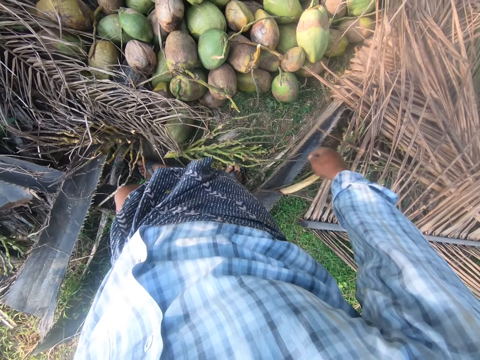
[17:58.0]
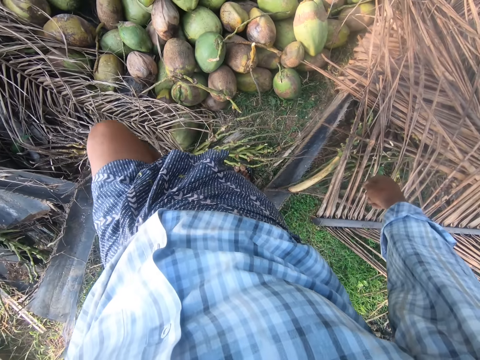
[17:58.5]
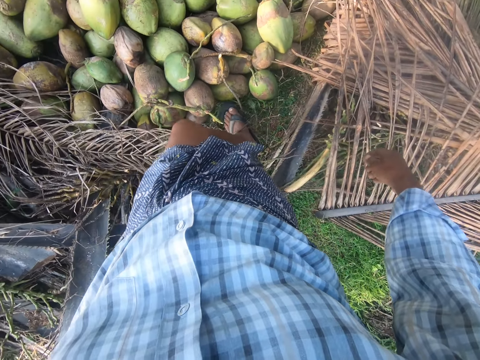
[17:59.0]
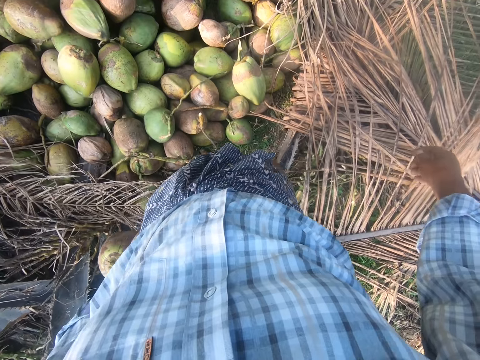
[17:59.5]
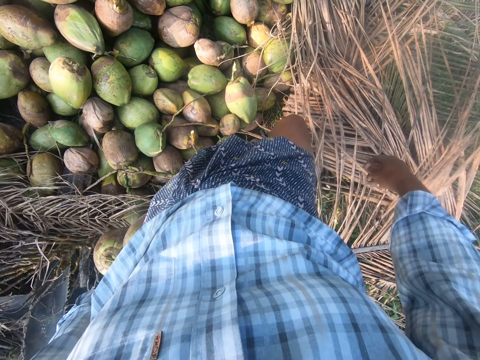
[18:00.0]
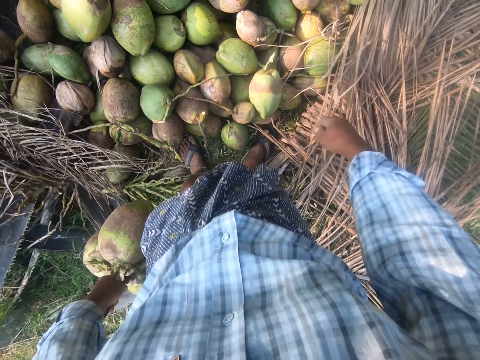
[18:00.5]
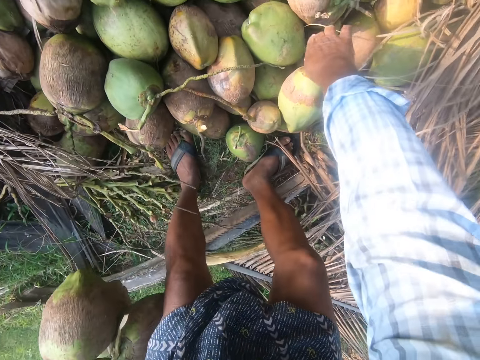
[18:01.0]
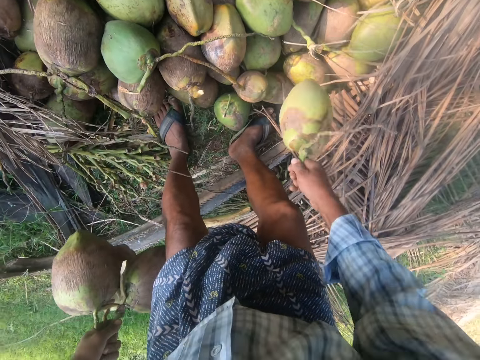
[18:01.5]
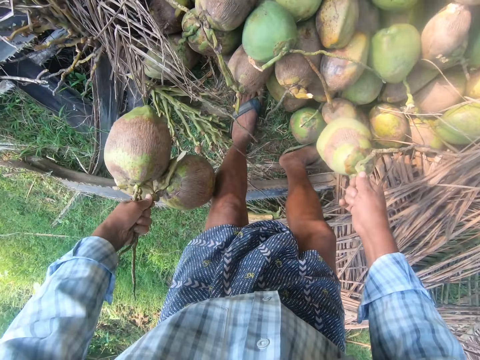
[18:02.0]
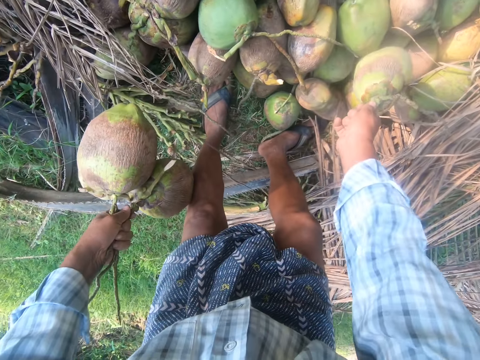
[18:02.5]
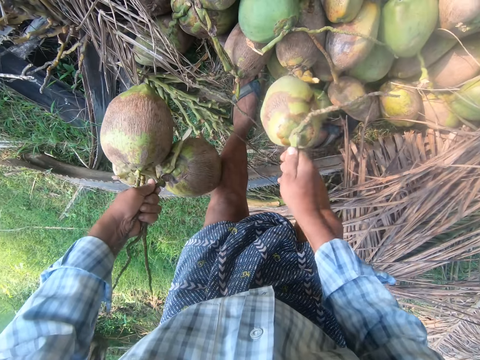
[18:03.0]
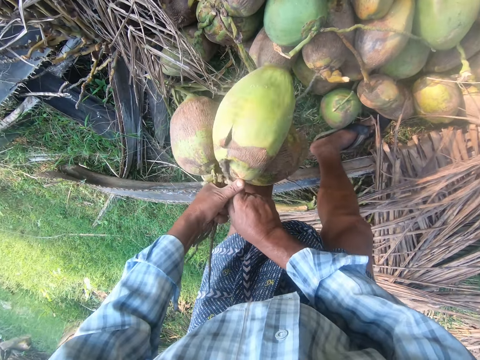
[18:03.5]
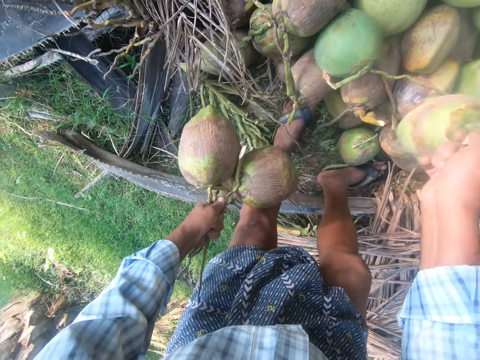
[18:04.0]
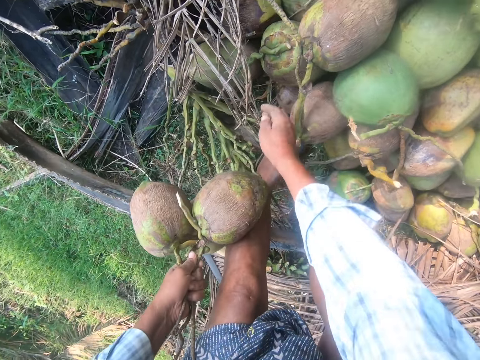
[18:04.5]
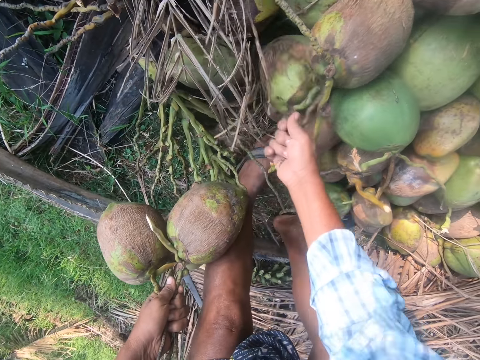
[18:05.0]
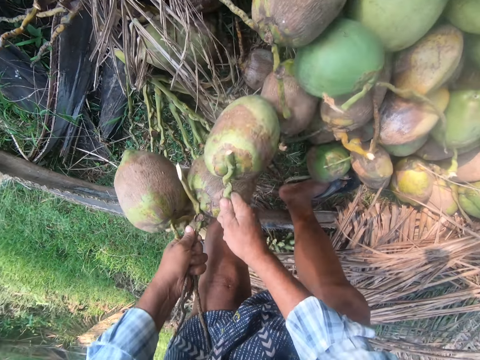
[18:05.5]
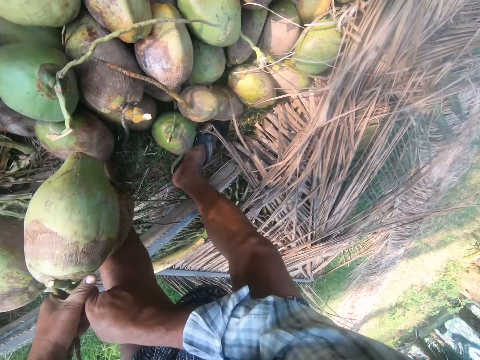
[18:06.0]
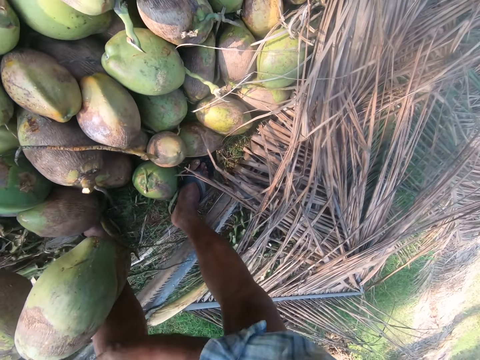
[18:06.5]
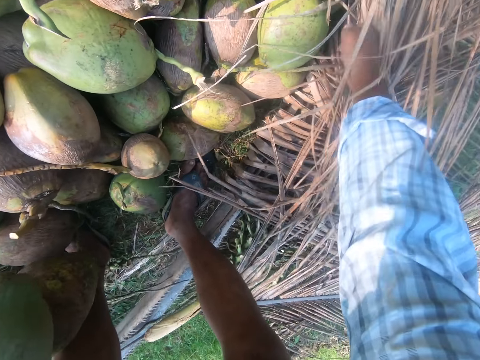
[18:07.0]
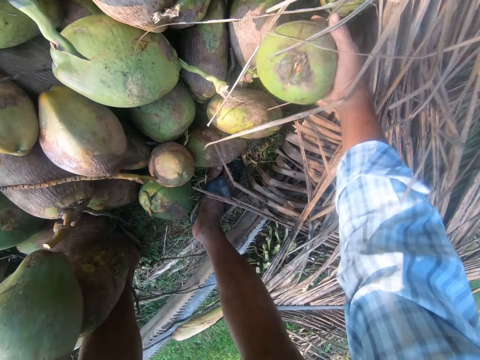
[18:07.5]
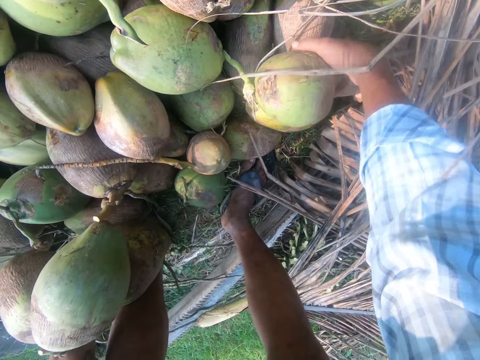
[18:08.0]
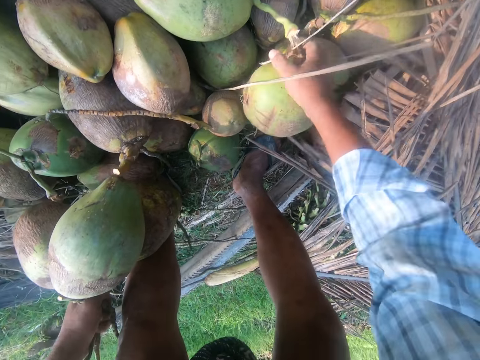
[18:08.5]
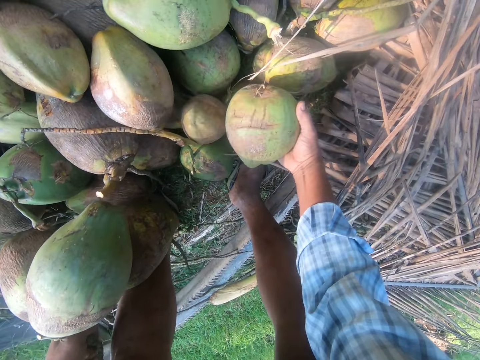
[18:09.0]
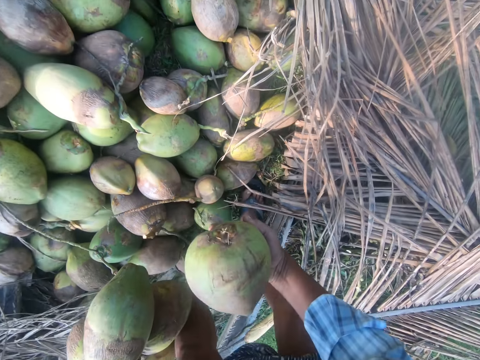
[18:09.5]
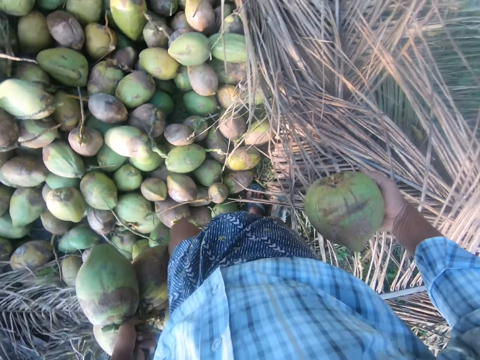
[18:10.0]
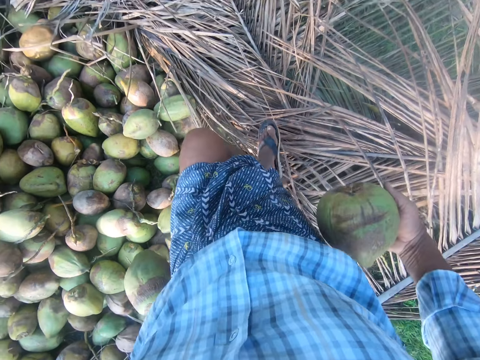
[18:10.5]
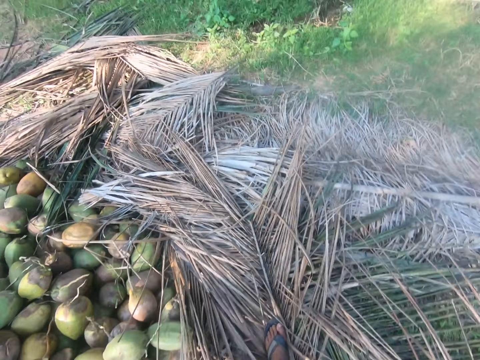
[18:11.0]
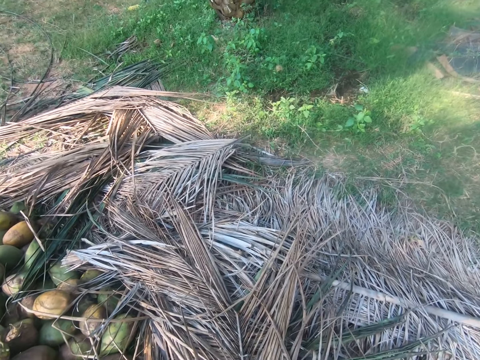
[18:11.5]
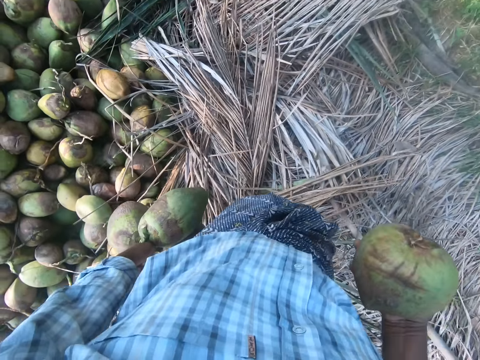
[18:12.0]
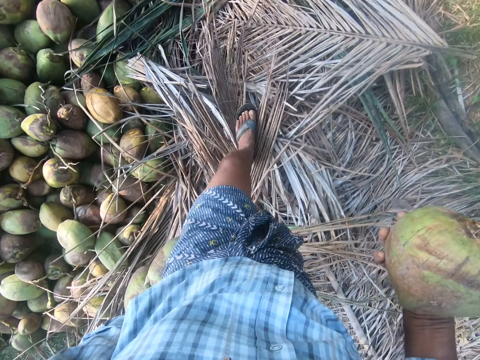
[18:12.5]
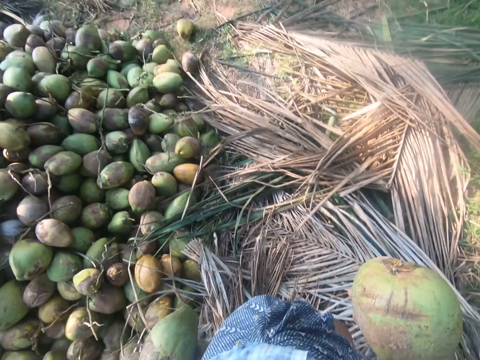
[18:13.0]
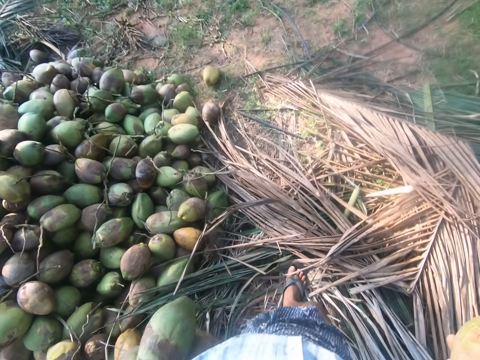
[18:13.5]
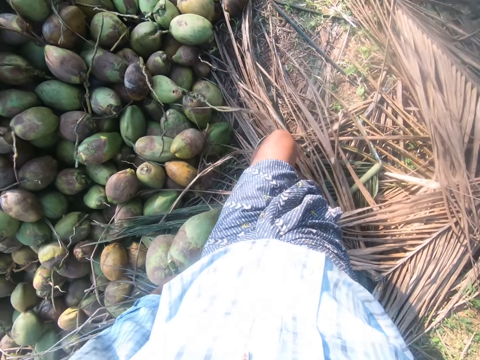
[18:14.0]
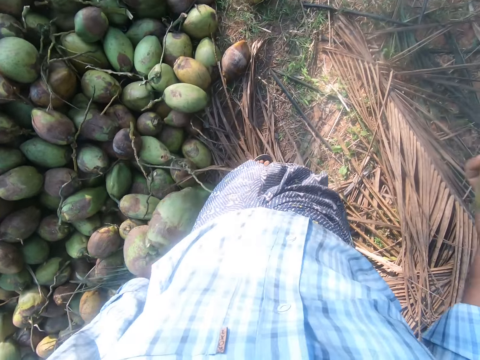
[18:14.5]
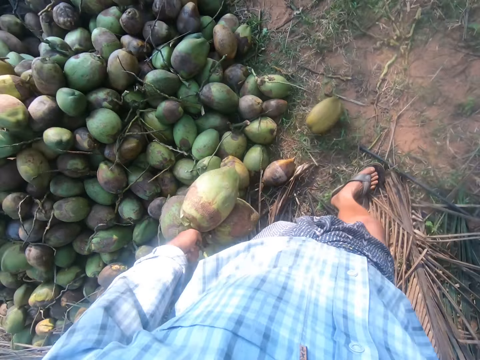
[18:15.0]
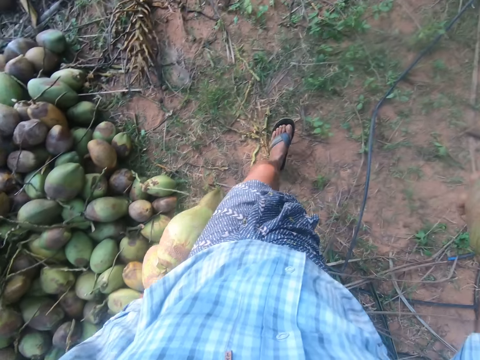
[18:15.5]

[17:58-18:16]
The camera wearer steps forward, swings the right hand, and picks a coconut from the ground. They swing the body, move the coconut to the other hand, swing the right hand, and drop the coconut on the ground. They swing the right hand, pick a coconut from the ground, move the coconut to the other hand, and swing the right hand. They pick a coconut from the ground and stand upright. They walk away from the heap of coconuts in the garden while carrying the coconuts.

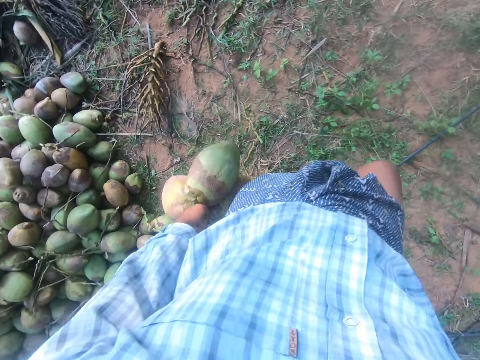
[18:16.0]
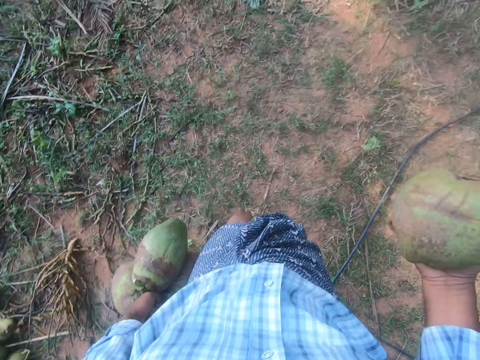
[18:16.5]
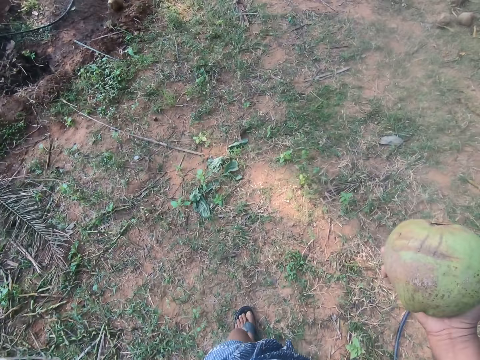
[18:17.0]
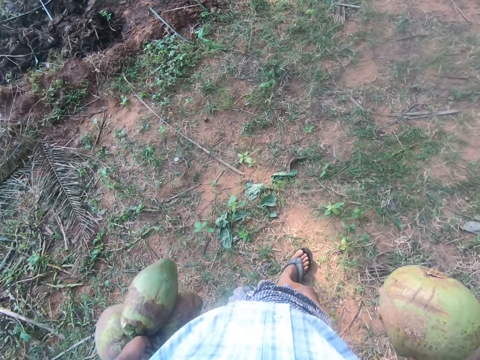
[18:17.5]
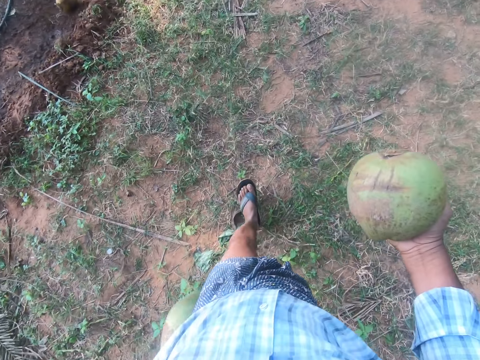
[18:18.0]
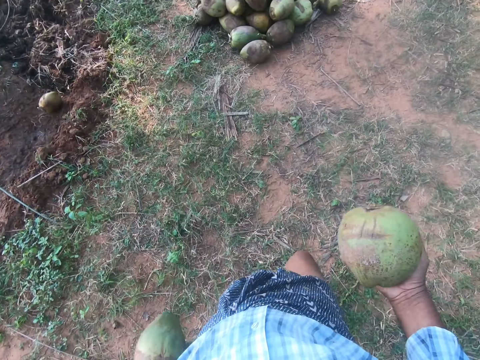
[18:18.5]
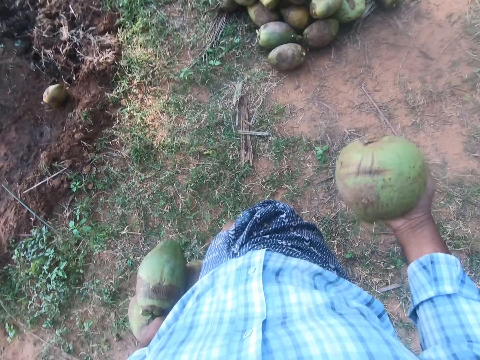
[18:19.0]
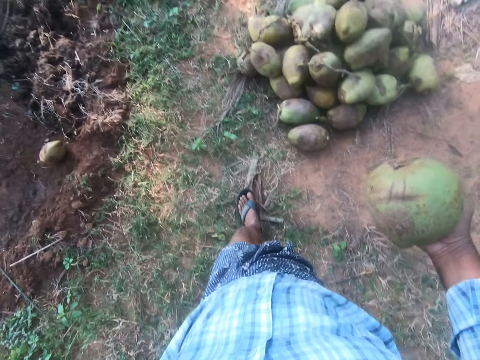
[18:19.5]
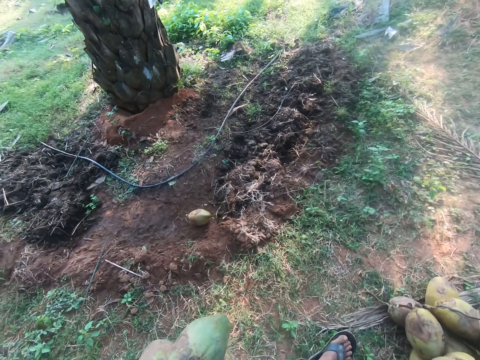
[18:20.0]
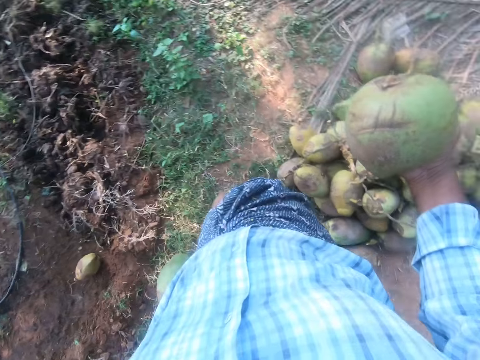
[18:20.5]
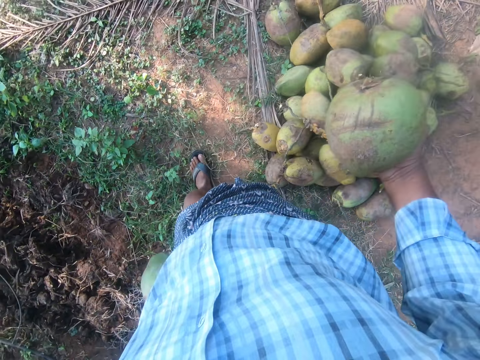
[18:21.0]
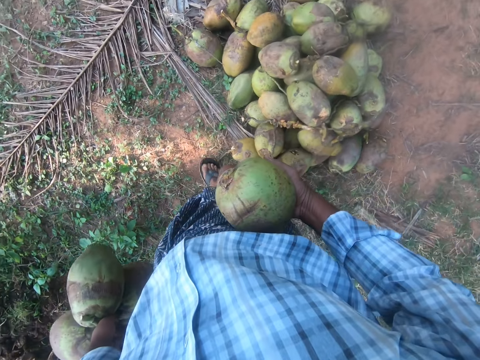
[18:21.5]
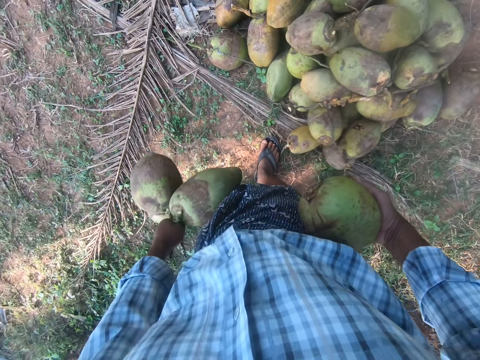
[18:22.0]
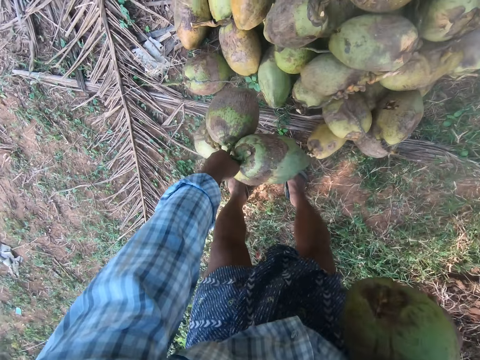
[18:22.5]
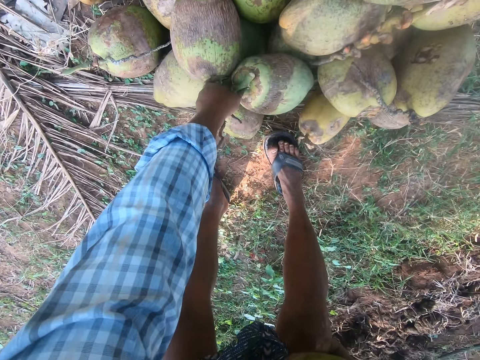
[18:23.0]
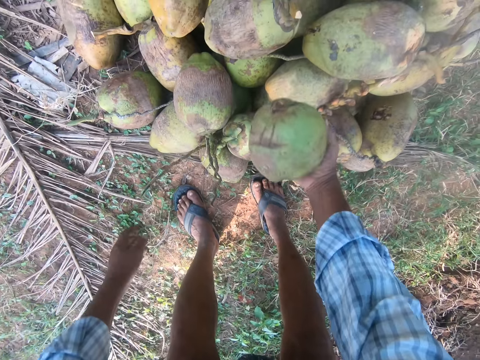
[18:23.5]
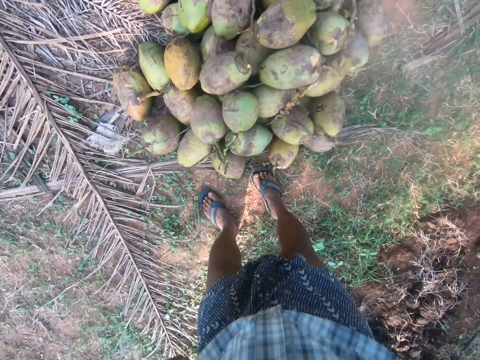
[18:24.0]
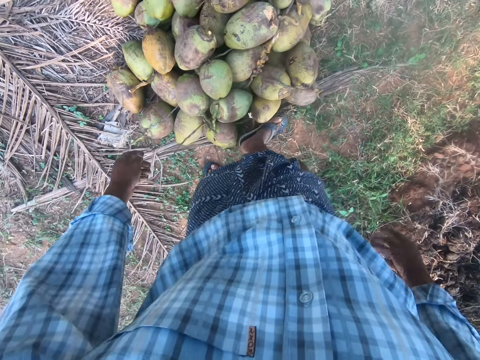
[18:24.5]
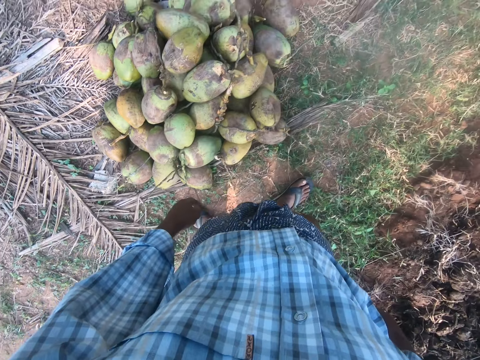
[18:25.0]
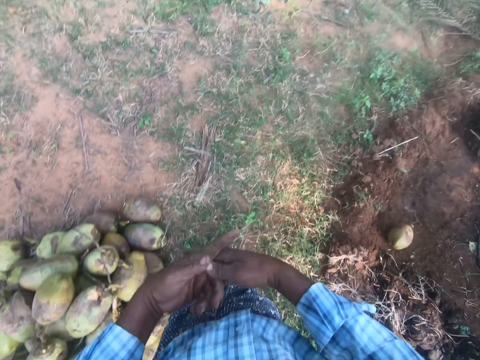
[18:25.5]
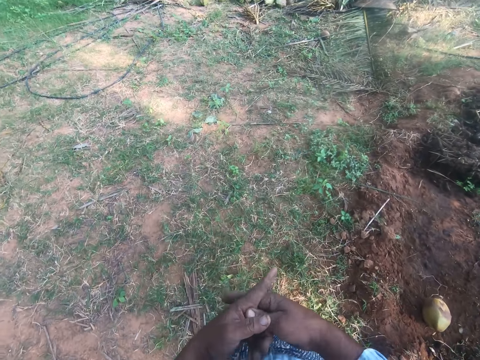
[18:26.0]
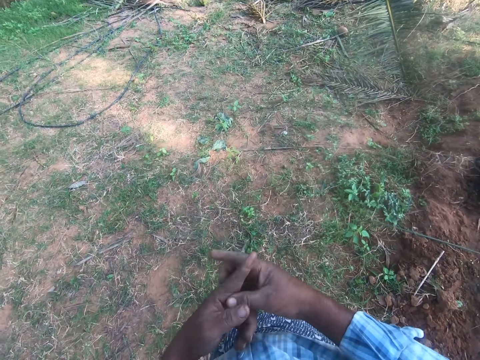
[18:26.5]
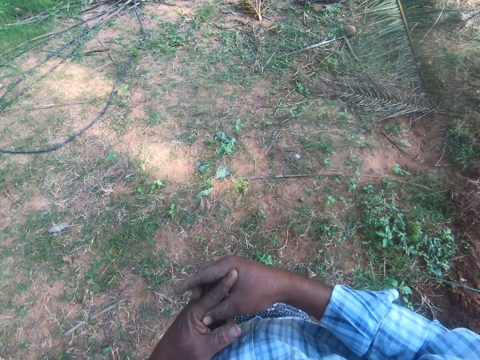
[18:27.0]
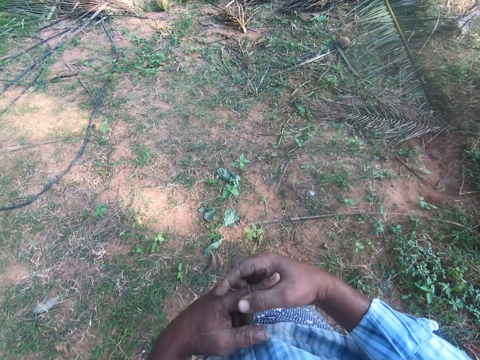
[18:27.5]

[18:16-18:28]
The camera wearer bends downwards. He puts coconuts on the ground. He stands up and pushes a coconut on the ground with his leg. He walks back to the heap of coconuts. He scratches his fingers.
